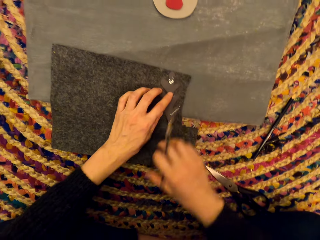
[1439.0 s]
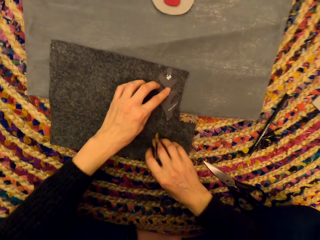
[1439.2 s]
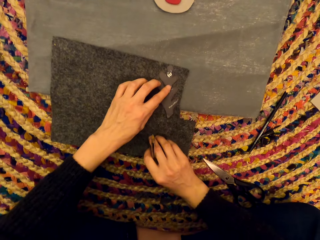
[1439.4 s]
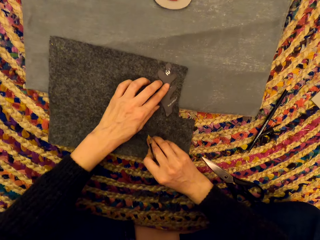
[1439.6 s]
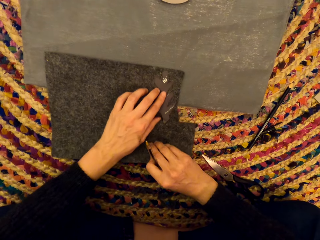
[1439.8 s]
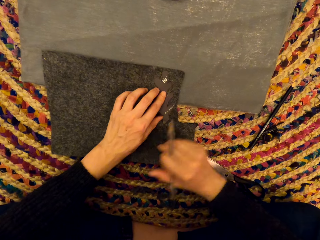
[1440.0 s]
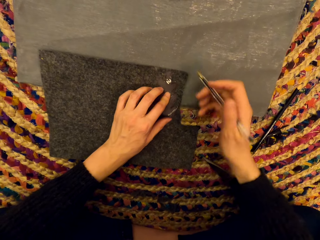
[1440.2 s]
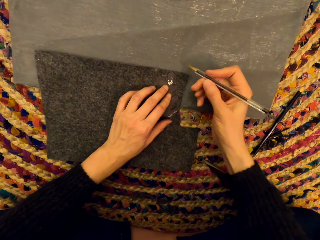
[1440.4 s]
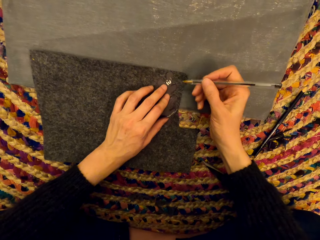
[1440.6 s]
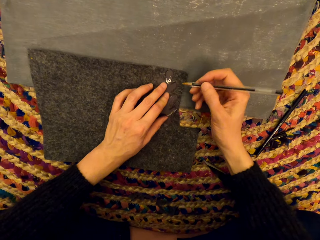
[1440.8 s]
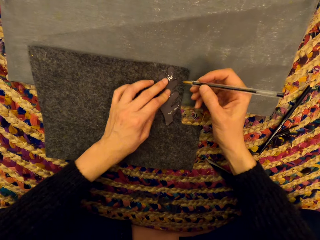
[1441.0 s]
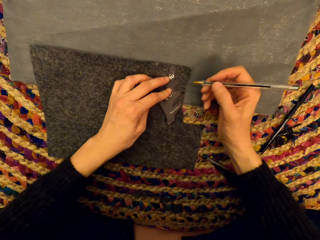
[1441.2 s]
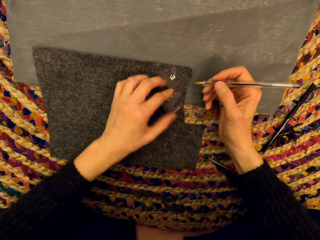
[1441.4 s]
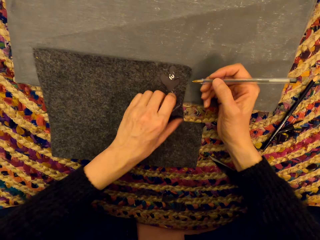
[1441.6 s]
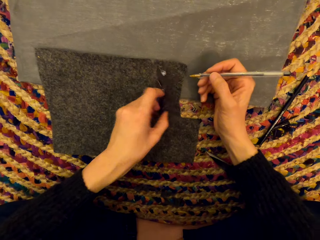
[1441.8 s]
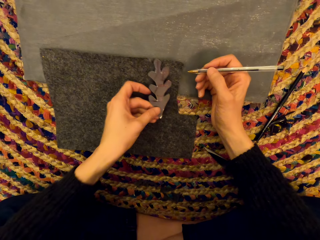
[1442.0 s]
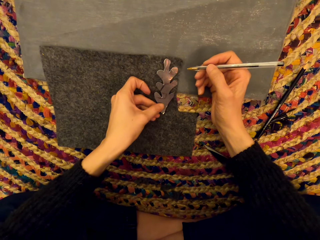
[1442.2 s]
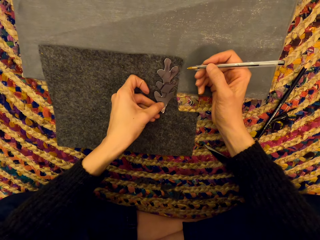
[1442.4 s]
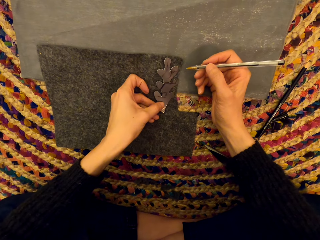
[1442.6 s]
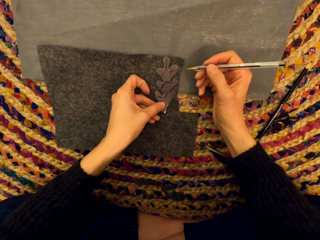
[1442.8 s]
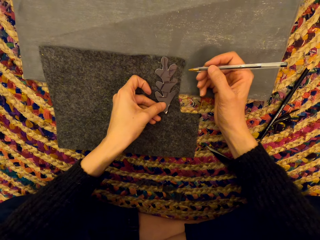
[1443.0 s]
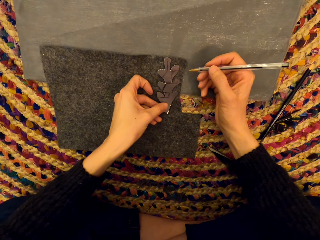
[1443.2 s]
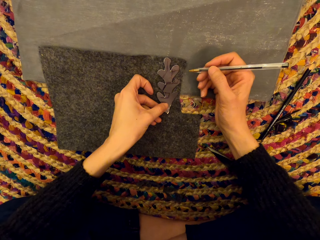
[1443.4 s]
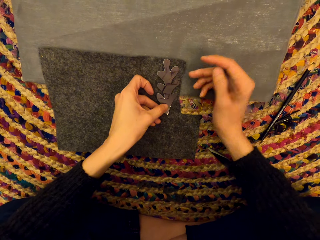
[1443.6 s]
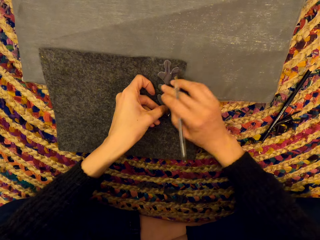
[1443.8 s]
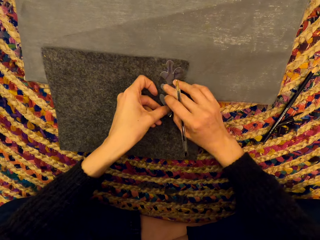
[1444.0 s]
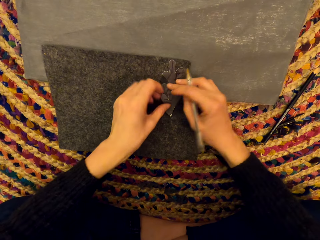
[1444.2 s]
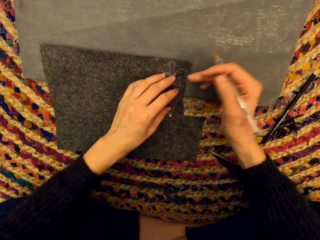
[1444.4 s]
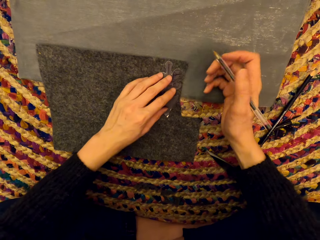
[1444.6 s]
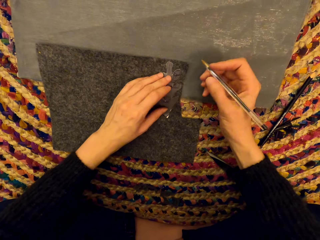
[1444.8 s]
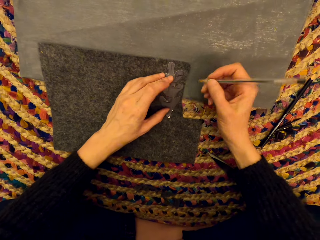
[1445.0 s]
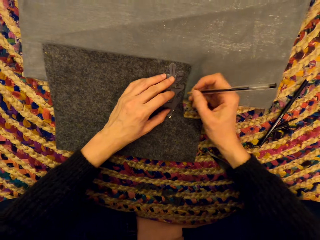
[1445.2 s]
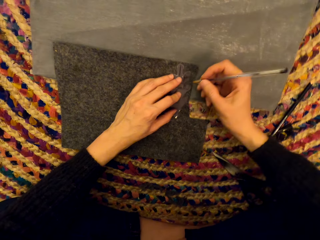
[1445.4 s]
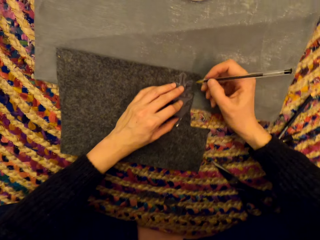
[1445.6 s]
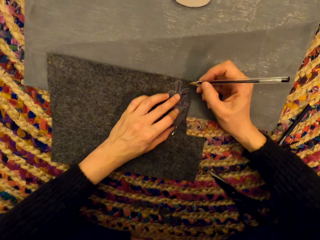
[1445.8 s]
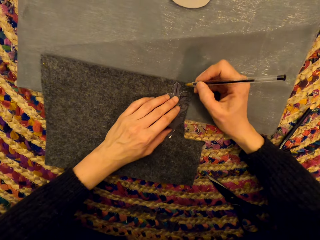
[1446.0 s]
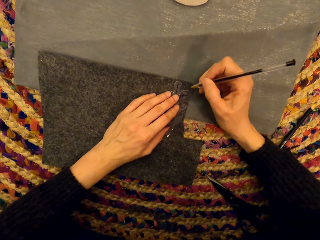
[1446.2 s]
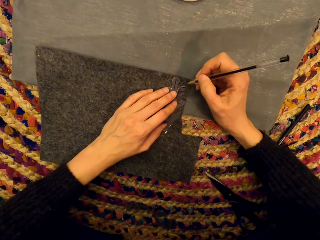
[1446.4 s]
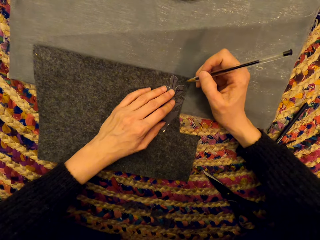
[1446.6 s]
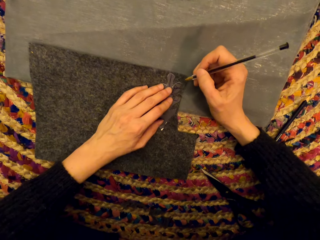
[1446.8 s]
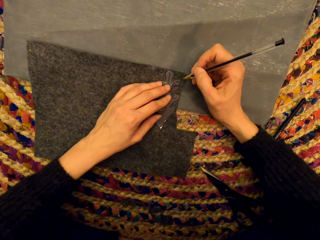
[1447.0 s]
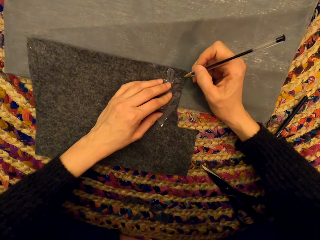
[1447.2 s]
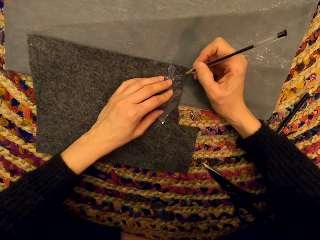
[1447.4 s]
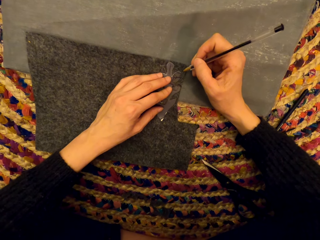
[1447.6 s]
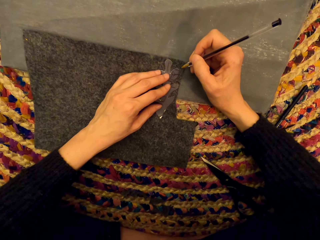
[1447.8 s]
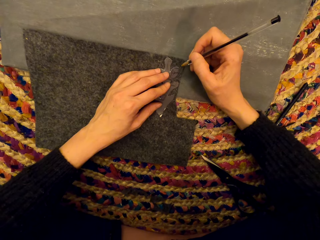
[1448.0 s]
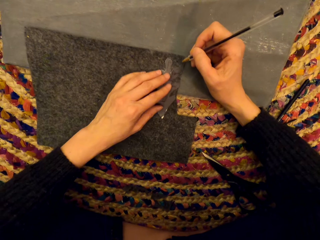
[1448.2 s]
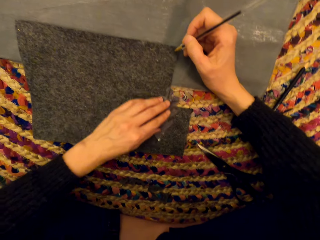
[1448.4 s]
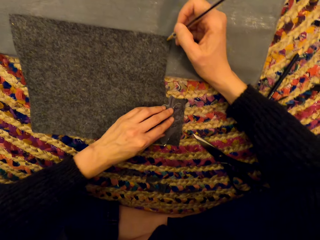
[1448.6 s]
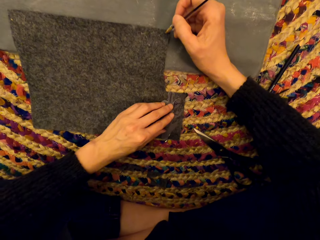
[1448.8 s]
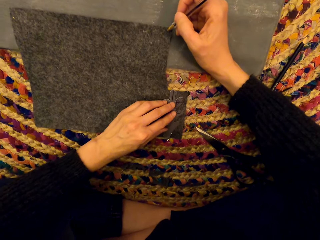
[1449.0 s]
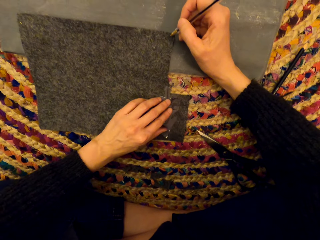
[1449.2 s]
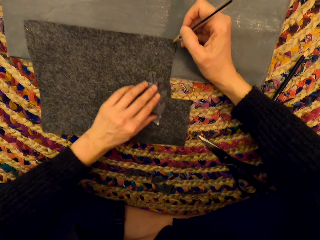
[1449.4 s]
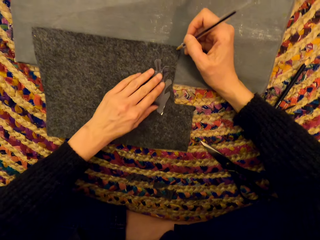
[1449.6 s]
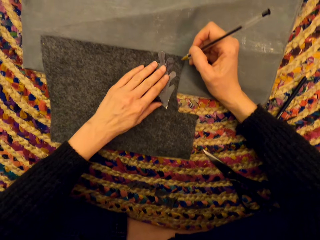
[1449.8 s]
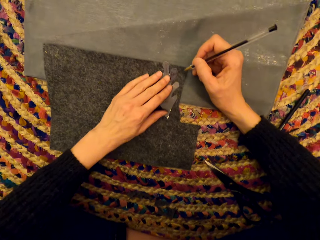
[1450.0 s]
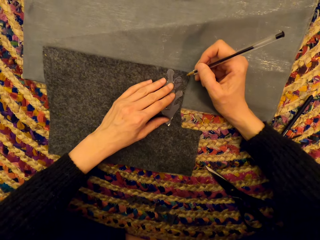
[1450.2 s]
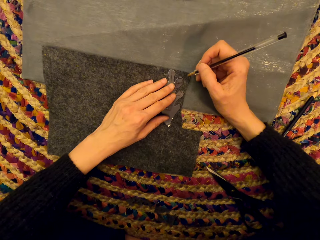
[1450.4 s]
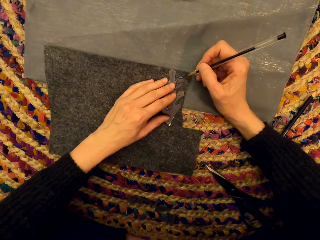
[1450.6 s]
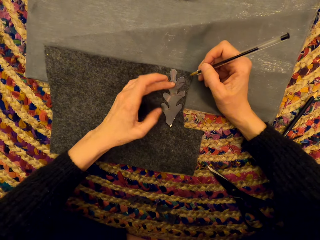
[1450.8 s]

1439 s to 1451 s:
The camera wearer turns the shaped paper.

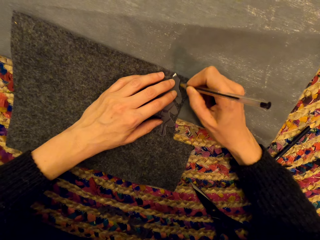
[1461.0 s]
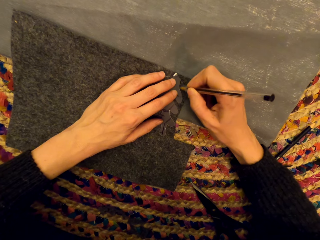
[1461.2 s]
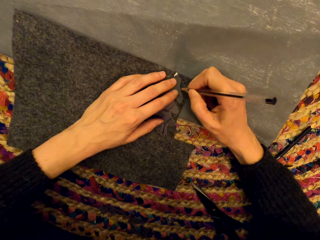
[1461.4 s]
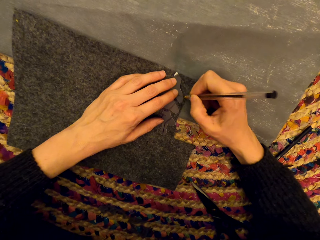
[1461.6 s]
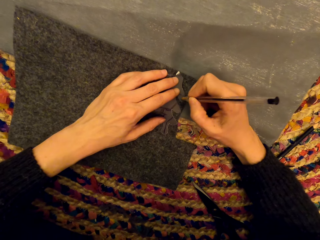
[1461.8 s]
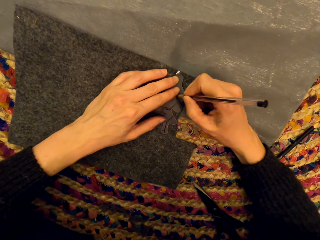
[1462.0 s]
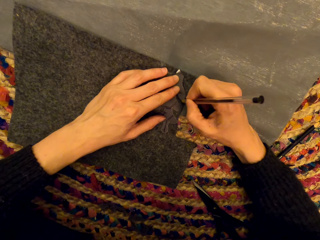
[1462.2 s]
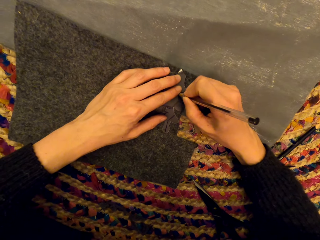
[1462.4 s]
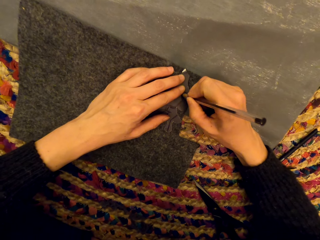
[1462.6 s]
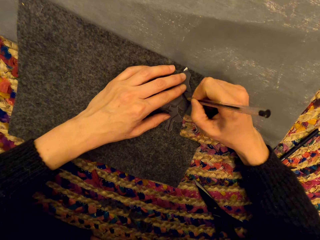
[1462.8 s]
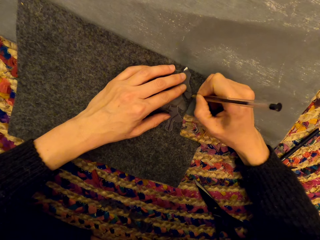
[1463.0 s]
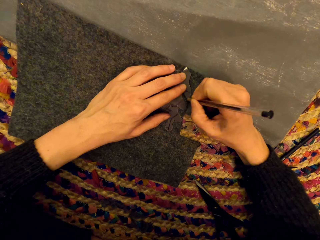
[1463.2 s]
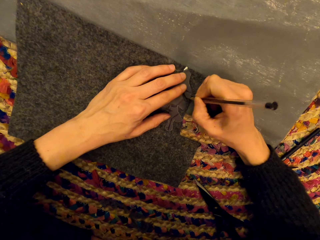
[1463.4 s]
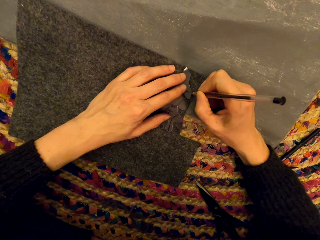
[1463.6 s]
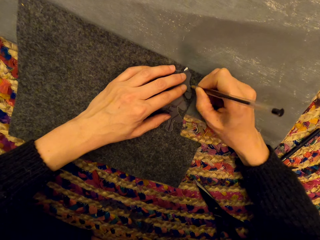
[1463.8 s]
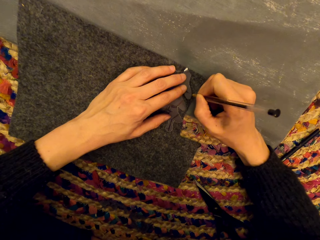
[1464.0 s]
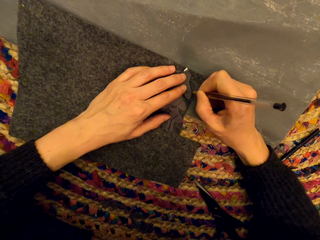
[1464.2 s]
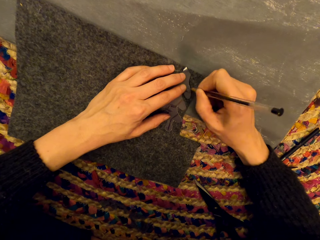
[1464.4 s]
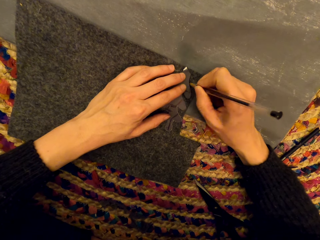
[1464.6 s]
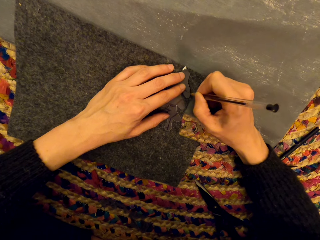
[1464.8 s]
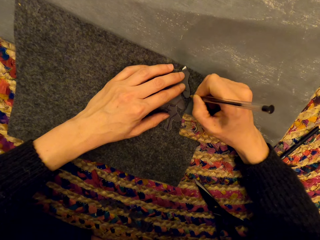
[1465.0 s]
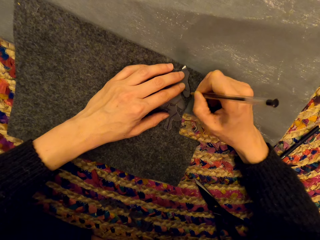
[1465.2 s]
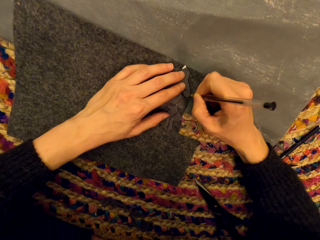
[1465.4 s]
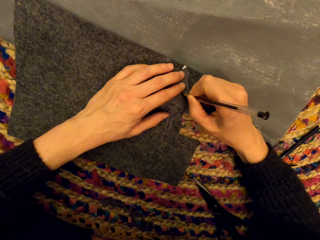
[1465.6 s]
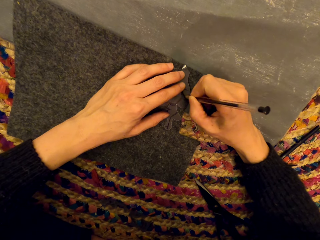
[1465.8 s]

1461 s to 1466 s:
The camera wearer marks on the cloth. They drop on the paper.

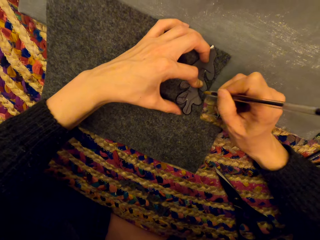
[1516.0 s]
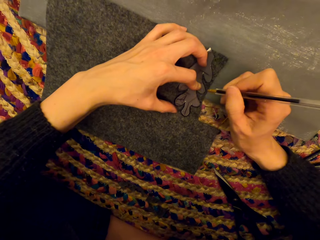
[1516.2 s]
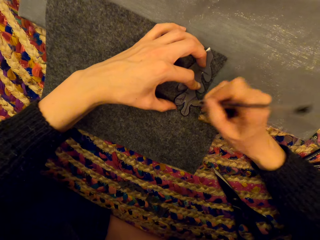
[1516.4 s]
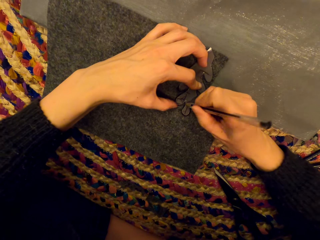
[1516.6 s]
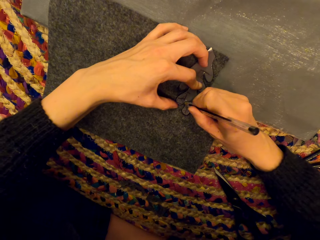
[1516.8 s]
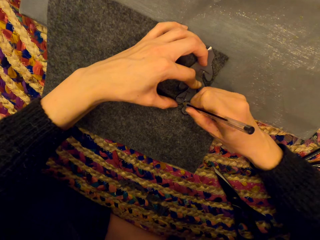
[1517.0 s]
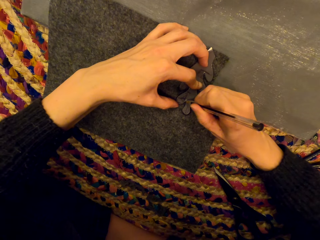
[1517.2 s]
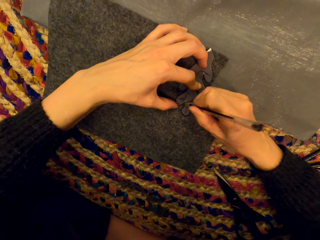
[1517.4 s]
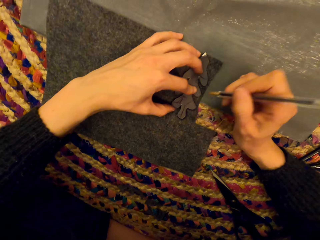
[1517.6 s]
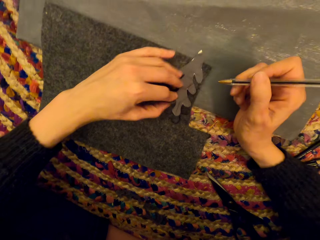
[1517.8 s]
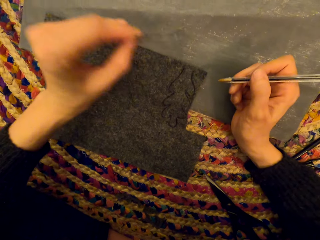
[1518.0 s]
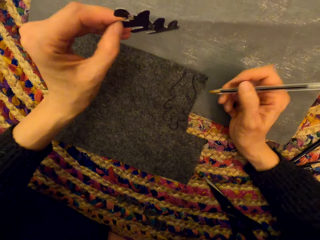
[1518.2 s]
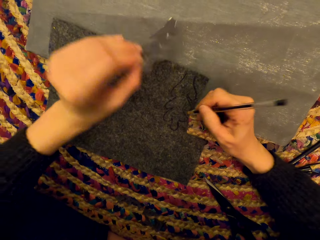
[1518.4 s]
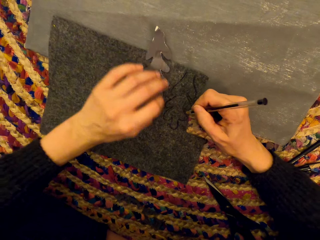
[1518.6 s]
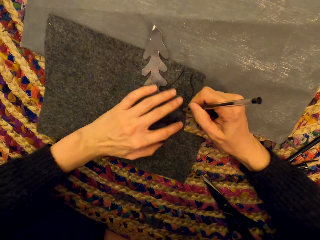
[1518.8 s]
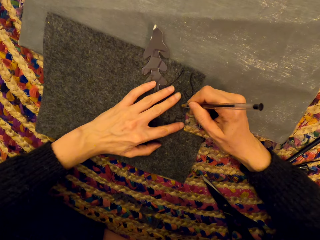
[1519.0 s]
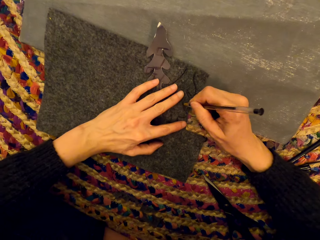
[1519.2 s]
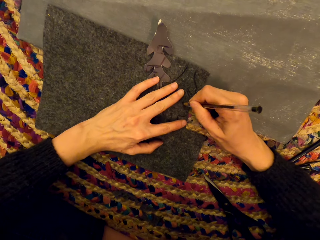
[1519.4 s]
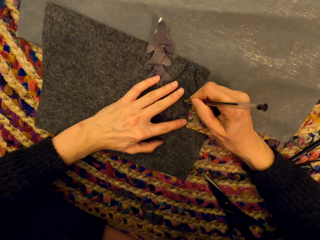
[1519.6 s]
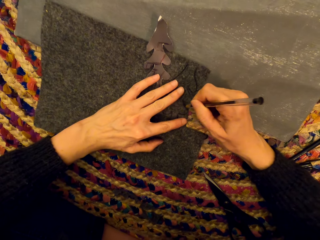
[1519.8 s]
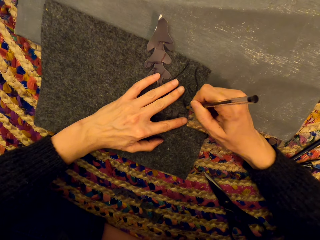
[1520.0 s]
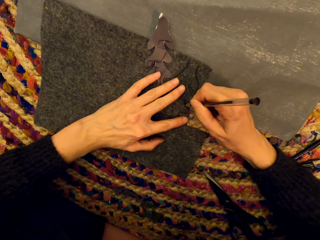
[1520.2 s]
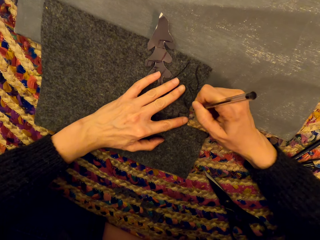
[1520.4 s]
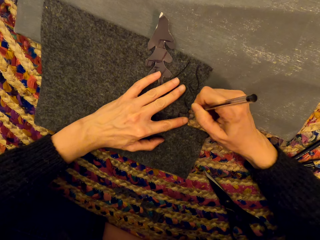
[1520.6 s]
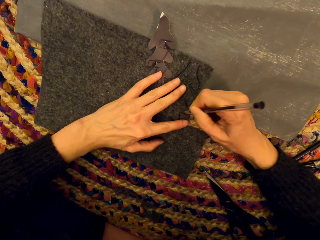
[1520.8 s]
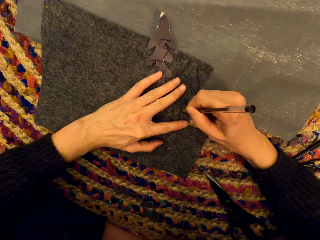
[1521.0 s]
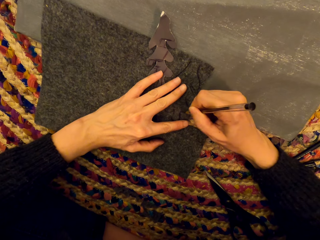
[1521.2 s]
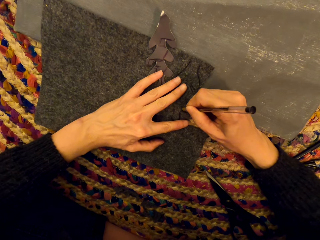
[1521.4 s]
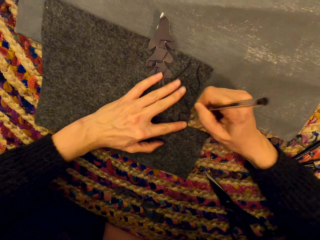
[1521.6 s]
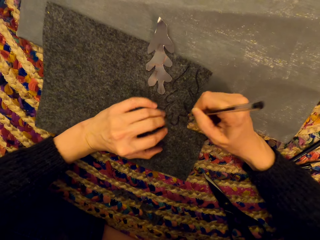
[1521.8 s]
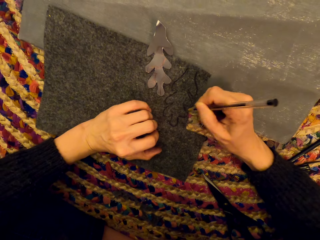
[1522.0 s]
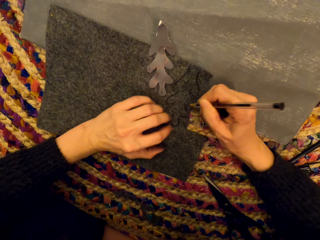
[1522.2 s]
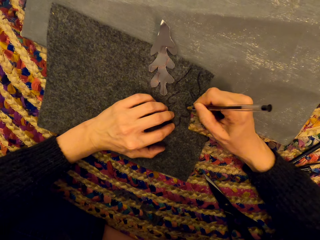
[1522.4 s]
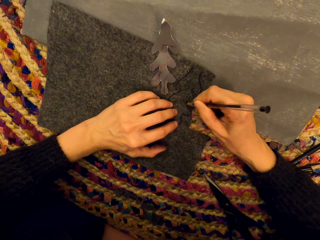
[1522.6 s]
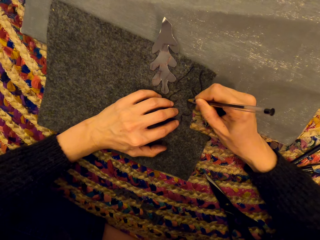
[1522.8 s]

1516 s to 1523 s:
The camera wearer removes the tree-shaped piece of cloth on the cloth. They drop the tree-shaped piece of cloth on the cloth. They mark on the cloth.
